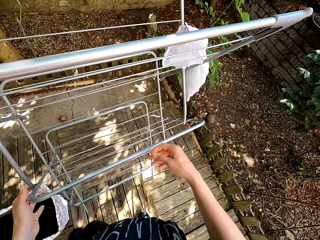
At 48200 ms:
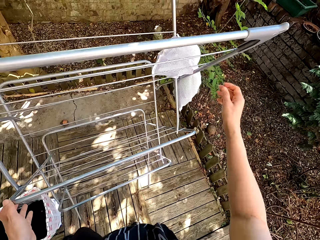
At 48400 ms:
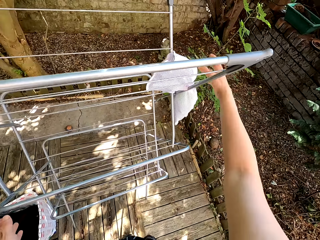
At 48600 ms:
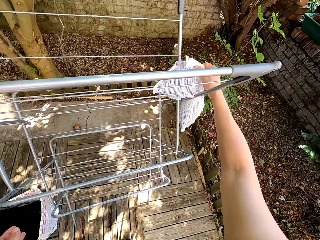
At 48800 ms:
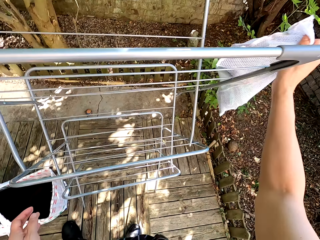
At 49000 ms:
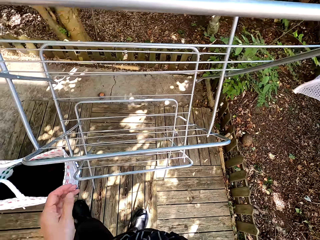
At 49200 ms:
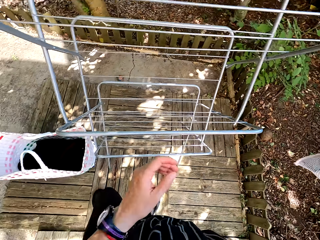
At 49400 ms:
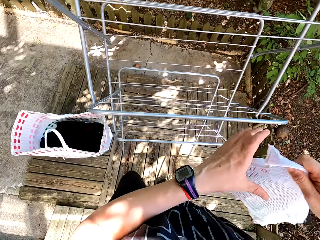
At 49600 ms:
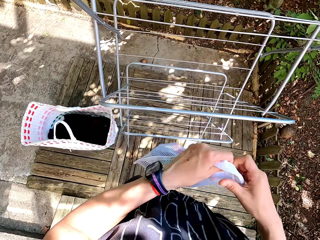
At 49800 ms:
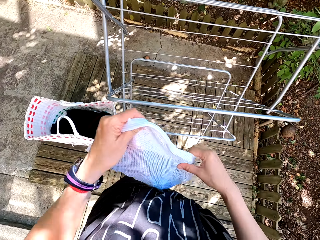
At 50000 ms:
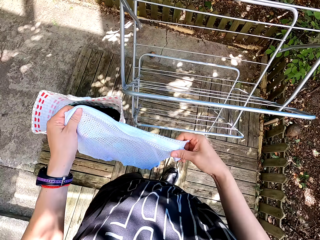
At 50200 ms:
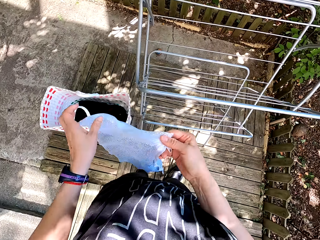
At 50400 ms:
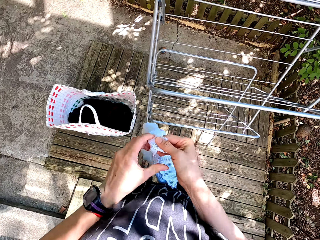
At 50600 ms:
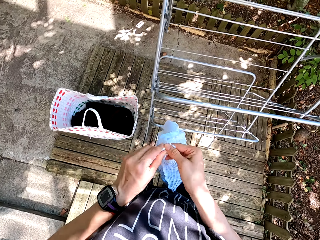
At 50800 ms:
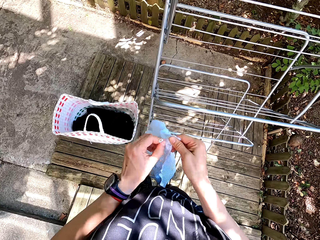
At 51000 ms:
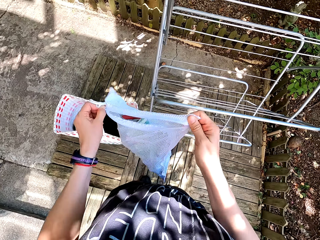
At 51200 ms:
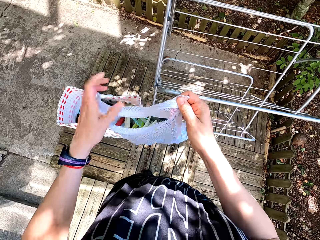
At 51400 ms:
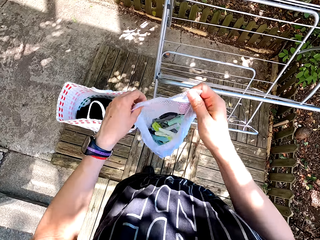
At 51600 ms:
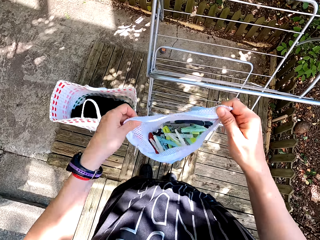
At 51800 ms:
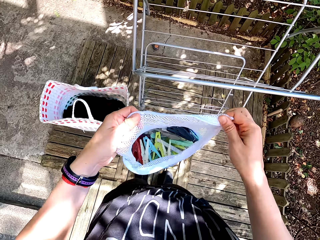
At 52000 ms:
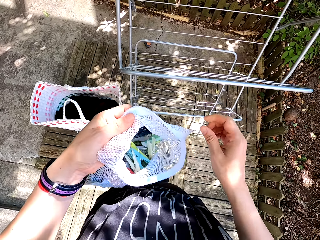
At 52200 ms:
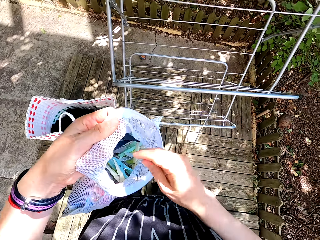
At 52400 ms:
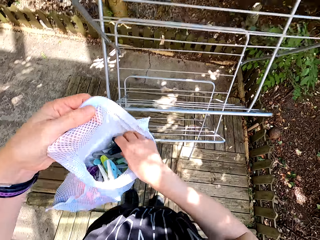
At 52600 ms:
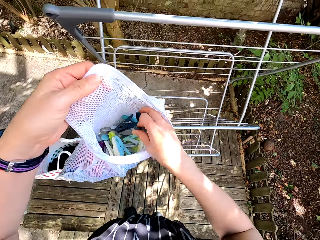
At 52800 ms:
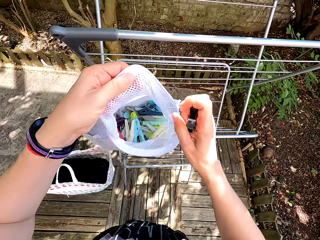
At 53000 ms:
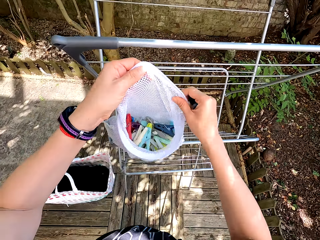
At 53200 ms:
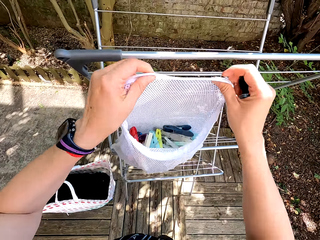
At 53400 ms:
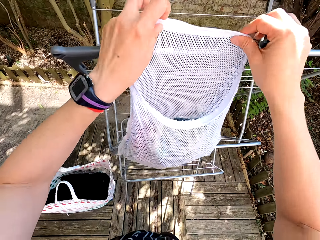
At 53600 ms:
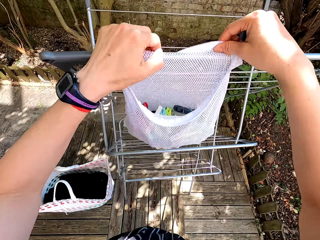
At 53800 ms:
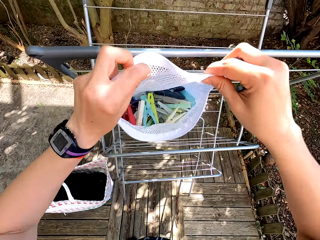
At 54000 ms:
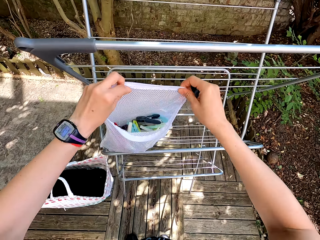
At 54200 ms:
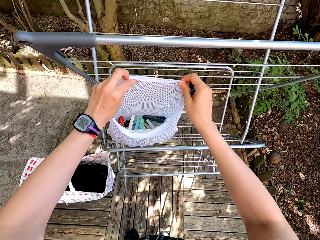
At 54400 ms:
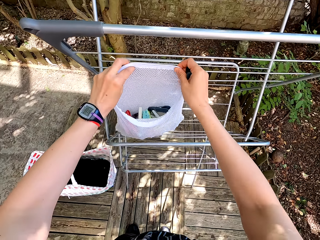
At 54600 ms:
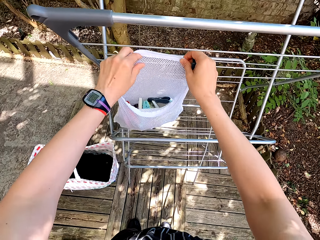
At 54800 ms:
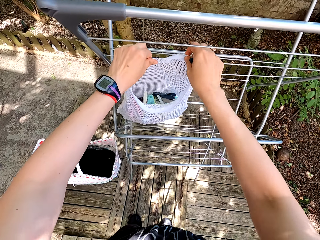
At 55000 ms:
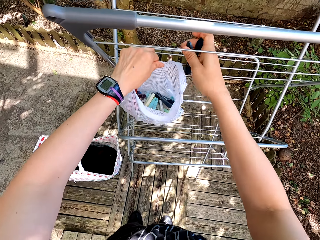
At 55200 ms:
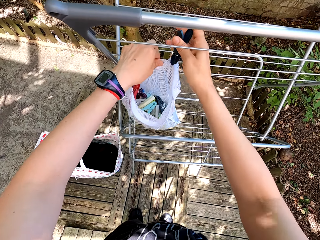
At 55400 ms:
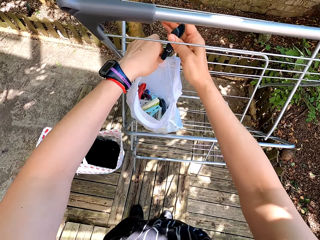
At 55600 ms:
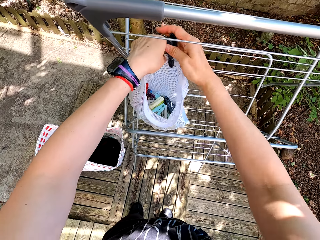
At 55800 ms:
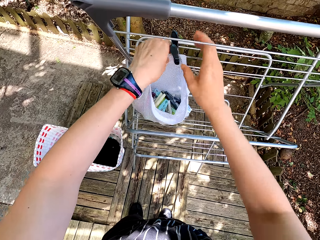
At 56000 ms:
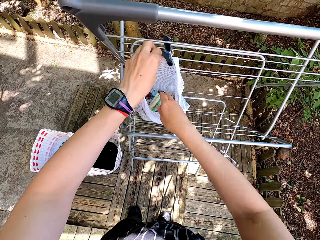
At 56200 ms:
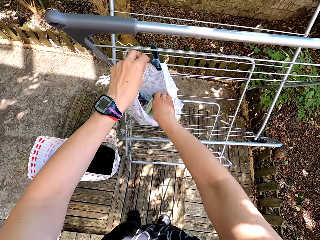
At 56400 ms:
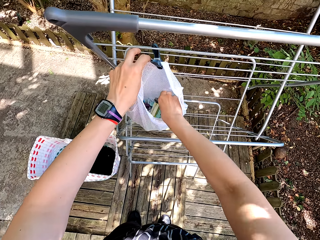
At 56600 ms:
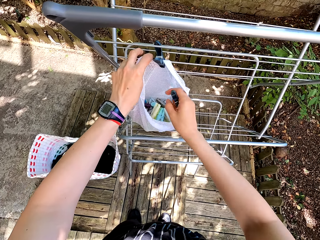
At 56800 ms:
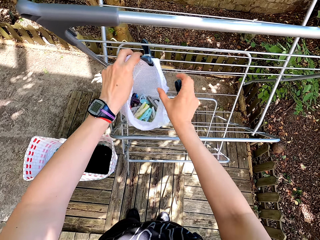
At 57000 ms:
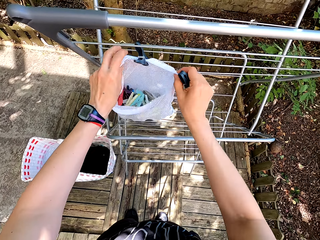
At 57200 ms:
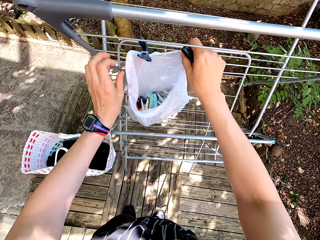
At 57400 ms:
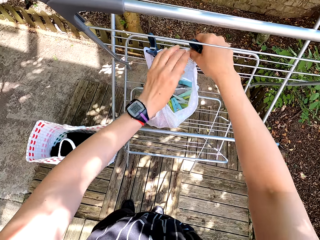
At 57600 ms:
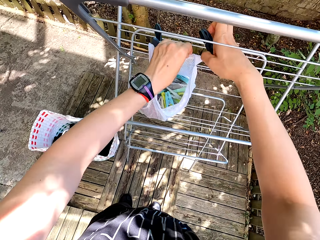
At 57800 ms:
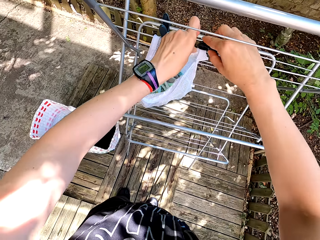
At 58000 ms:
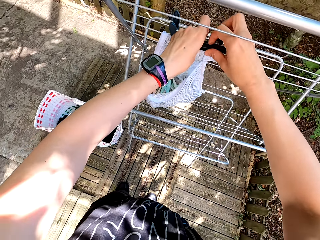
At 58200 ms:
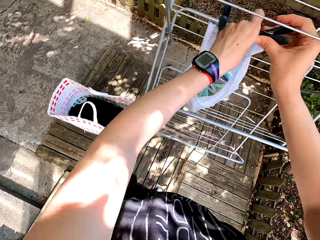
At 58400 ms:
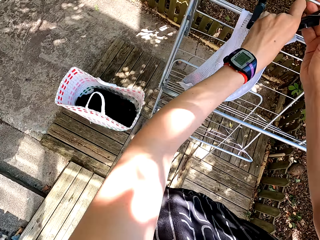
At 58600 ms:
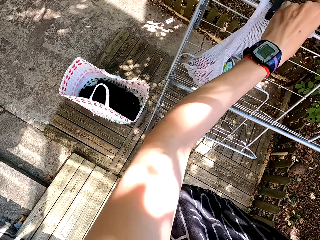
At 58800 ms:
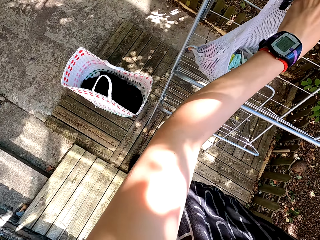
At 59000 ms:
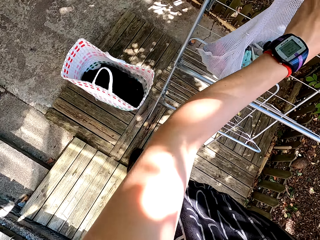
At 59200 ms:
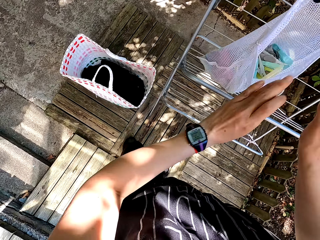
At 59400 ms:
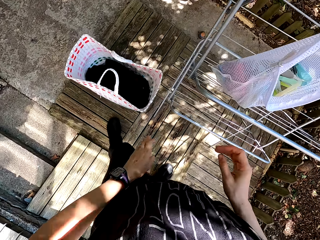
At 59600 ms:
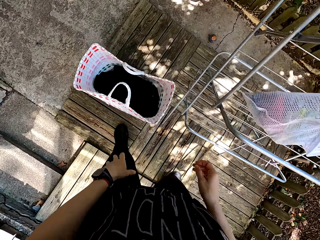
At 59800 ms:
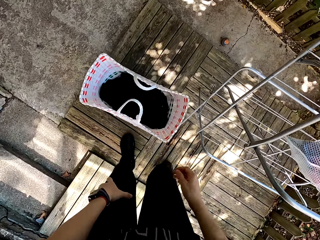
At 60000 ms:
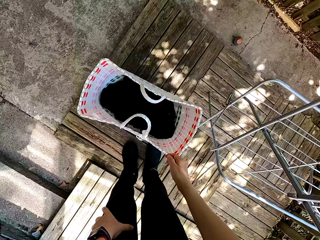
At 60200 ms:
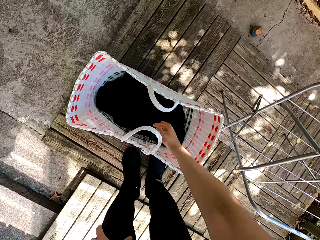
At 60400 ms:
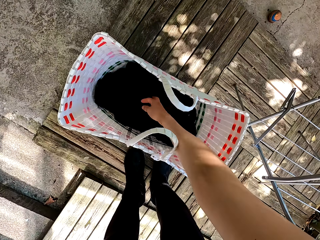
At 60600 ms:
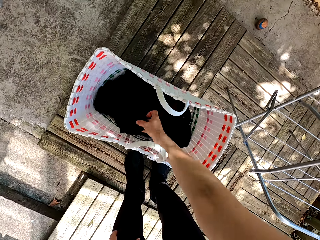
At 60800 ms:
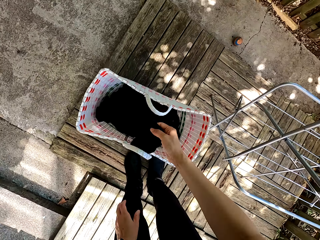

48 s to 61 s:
The camera wearer picks a bag of pegs. They open the bag of pegs. They pick a peg. They hang the bag of pegs on the portable clothes line. They pick a peg. They put the peg on the bag of pegs on the portable clothes line. They hang the peg bag.

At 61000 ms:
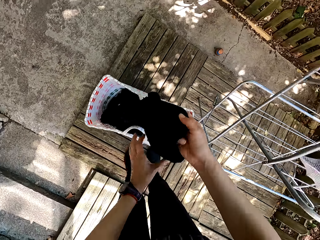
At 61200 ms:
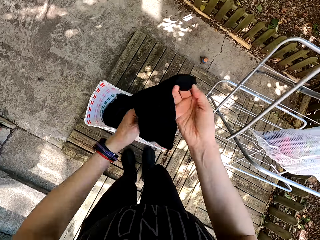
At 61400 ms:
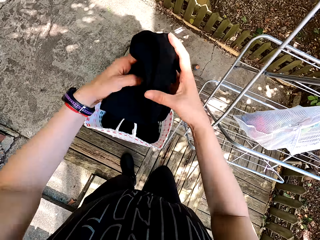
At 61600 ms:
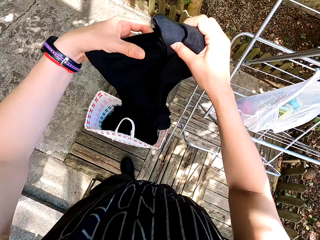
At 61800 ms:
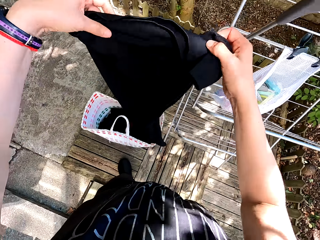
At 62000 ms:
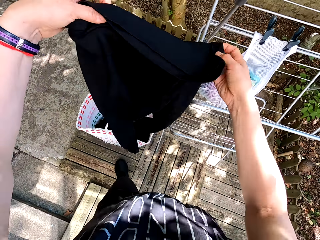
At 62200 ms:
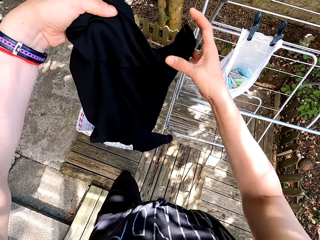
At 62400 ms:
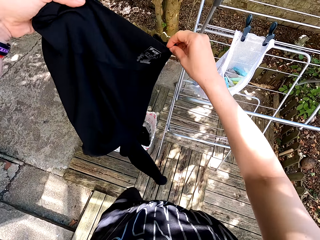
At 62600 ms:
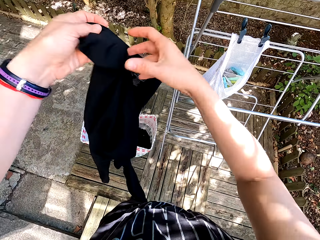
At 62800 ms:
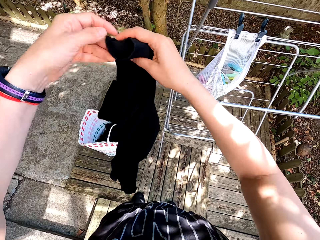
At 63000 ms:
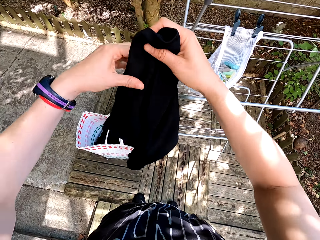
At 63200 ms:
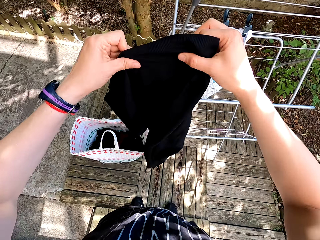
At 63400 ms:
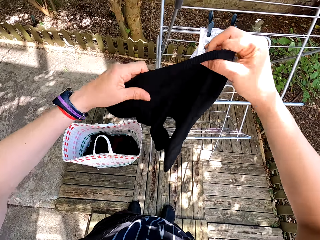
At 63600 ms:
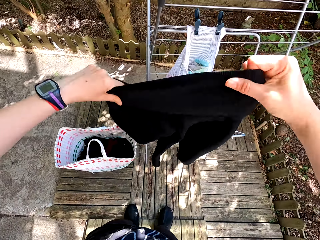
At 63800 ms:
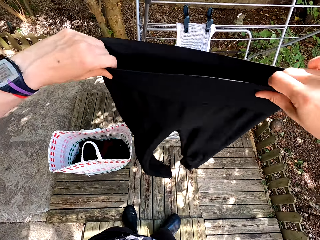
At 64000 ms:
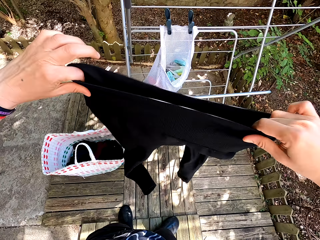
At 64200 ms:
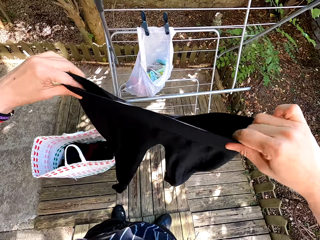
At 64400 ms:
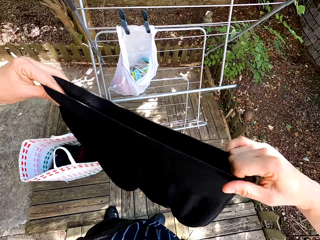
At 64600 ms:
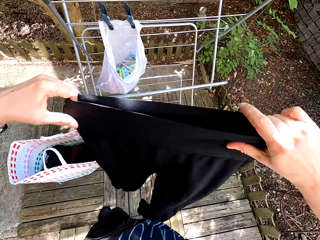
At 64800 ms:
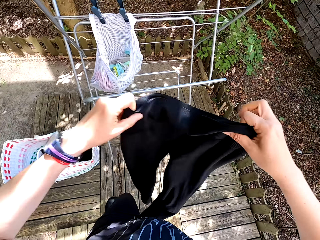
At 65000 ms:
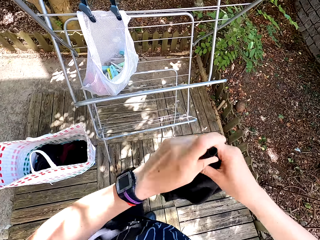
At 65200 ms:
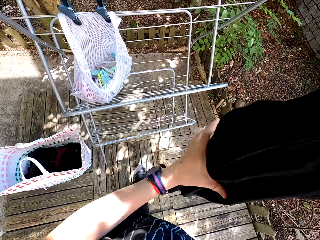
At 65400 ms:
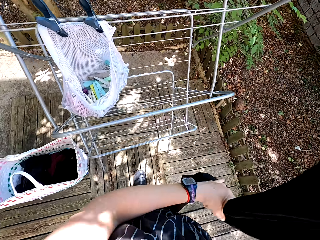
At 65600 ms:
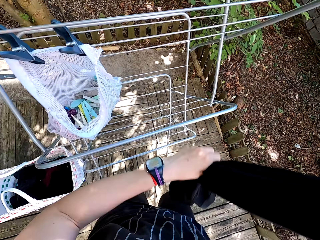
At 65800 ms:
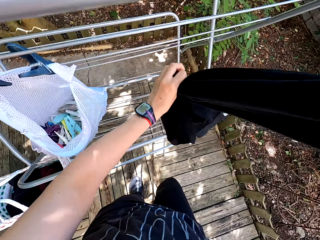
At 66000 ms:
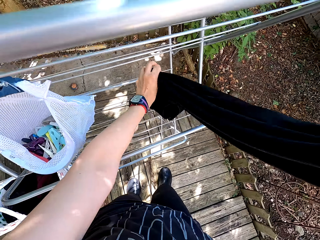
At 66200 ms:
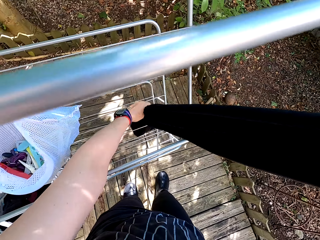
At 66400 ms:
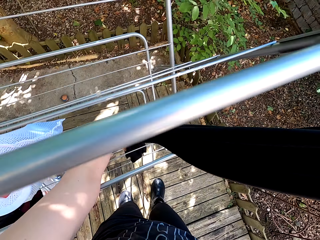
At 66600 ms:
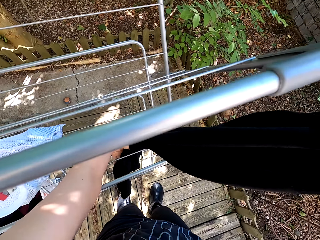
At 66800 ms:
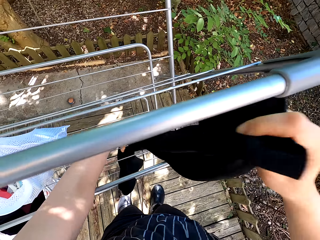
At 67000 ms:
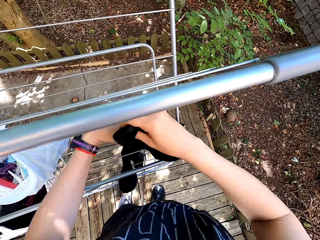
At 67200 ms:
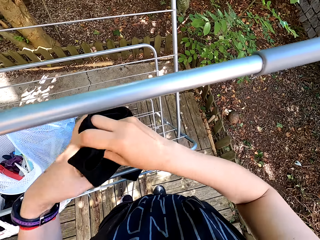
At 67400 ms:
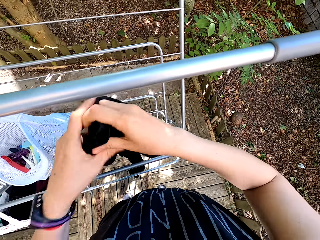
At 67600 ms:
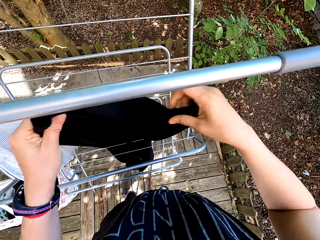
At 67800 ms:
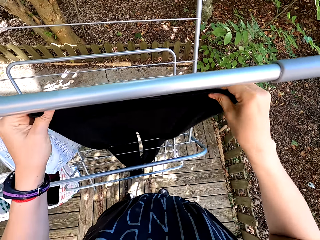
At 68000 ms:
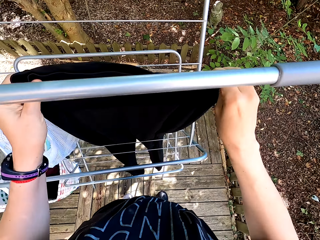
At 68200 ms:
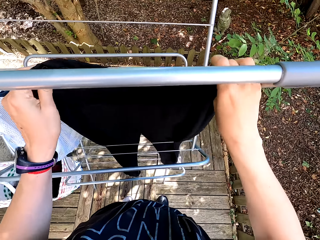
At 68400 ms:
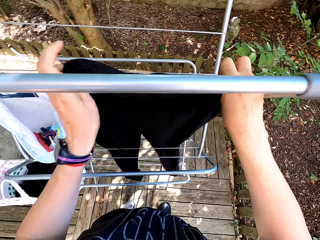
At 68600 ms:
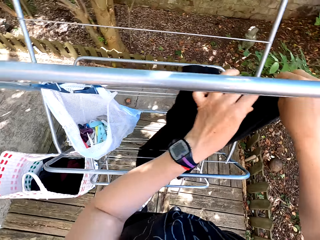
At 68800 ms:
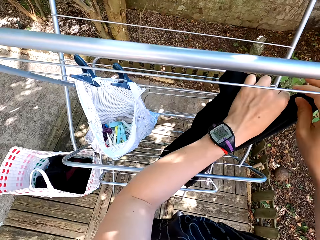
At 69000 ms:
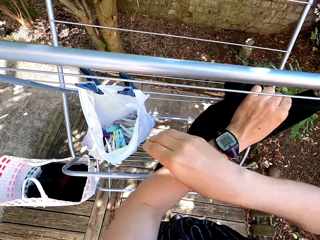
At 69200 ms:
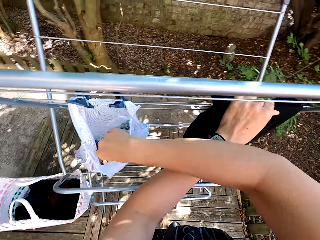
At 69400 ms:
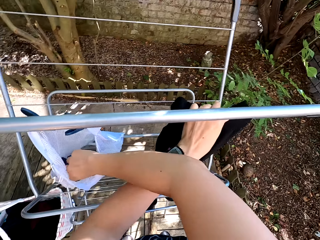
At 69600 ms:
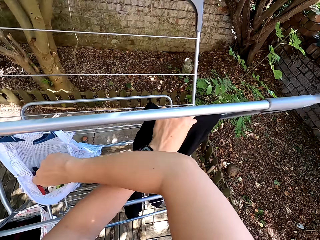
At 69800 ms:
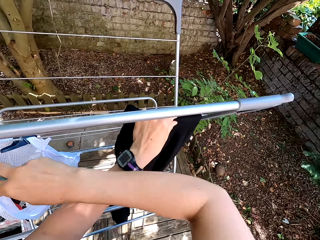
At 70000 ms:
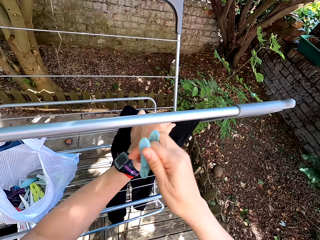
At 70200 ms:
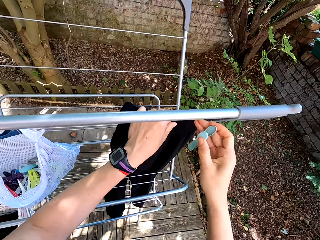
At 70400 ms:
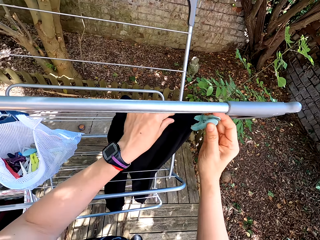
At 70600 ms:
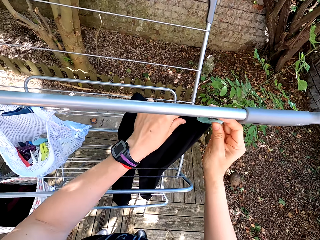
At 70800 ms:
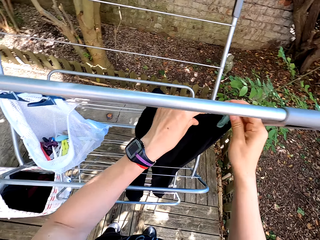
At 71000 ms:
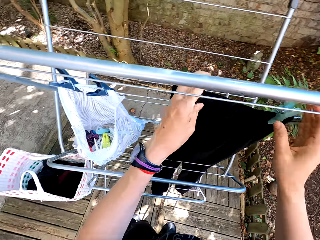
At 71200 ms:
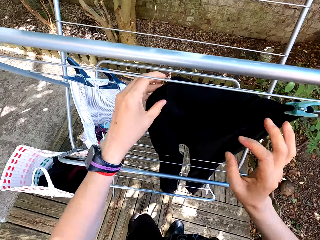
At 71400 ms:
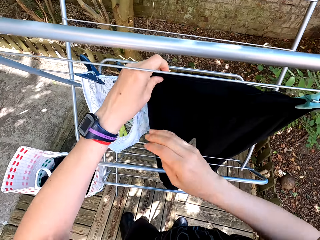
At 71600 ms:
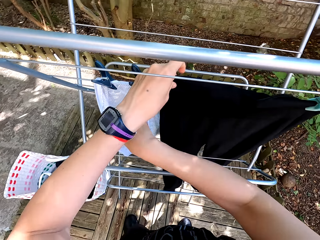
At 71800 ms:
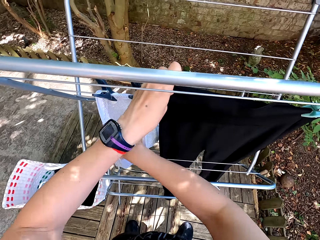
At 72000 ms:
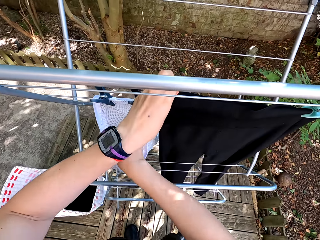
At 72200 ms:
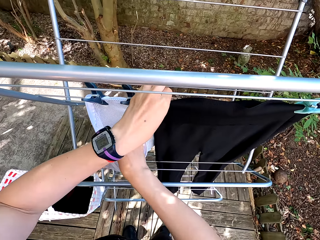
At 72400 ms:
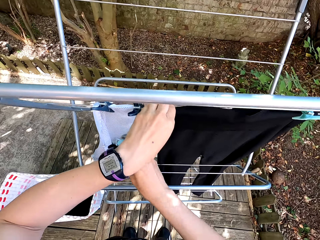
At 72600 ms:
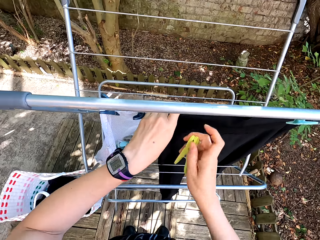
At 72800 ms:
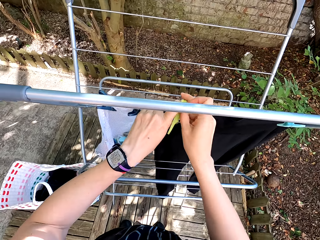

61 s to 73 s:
The camera wearer picks the cloth in the basket. They look at the cloth. They hang the cloth on the portable clothes line. They pick pegs from the peg bag, hang the cloth, put the peg on the cloth, and hang the cloth again. They pick pegs from the peg bag.
